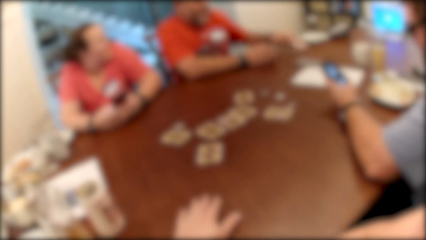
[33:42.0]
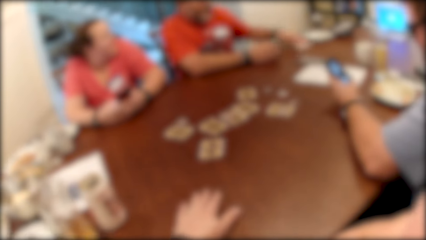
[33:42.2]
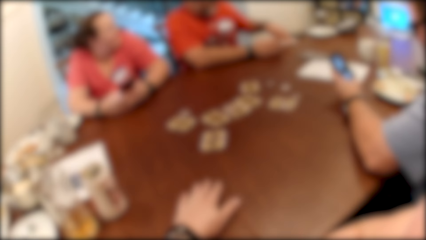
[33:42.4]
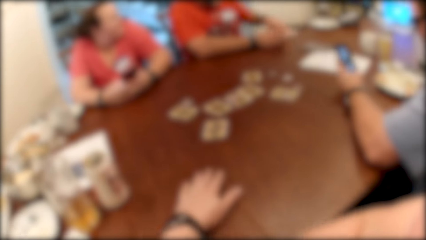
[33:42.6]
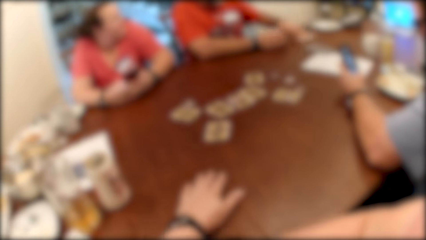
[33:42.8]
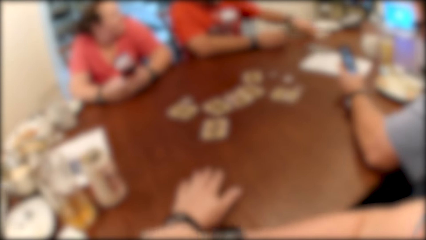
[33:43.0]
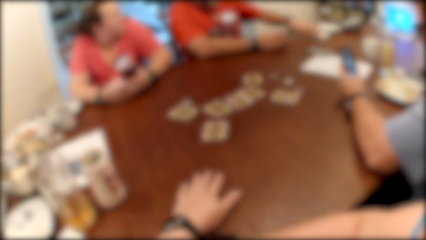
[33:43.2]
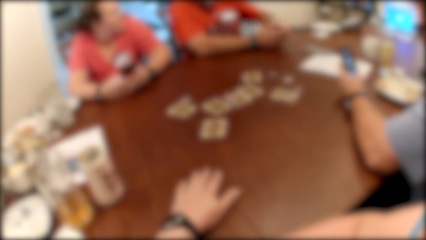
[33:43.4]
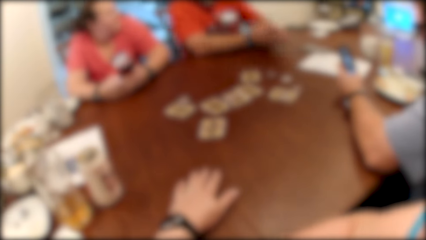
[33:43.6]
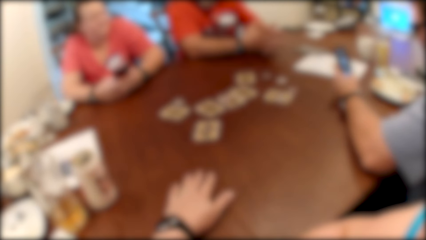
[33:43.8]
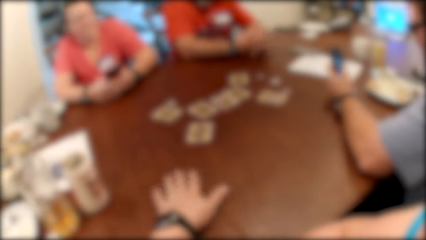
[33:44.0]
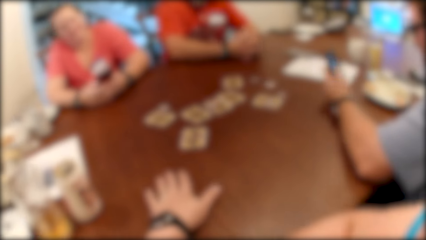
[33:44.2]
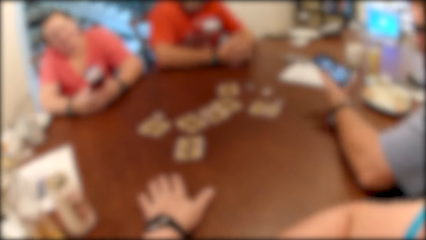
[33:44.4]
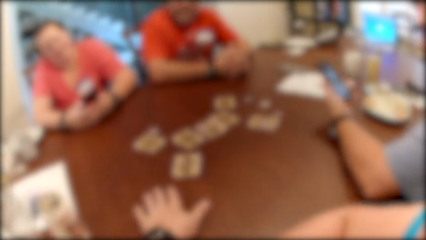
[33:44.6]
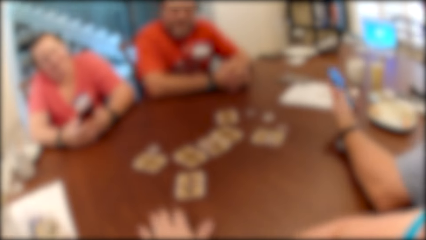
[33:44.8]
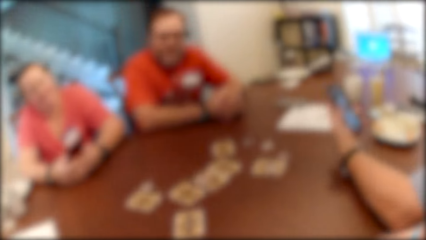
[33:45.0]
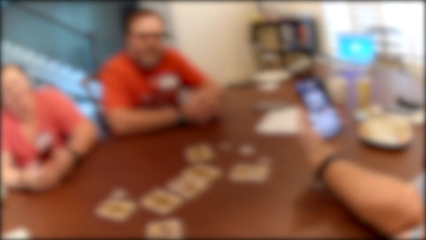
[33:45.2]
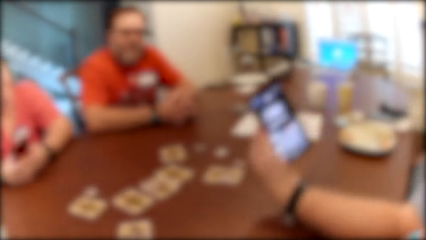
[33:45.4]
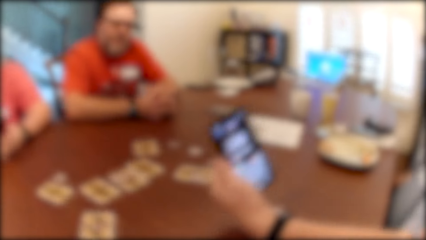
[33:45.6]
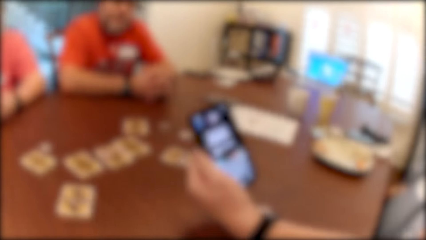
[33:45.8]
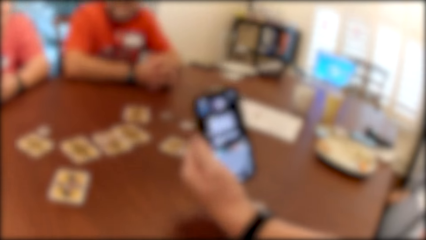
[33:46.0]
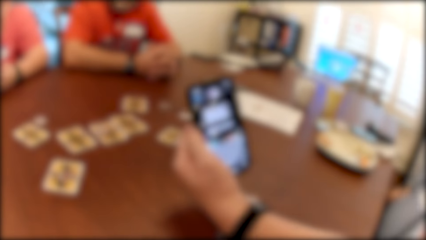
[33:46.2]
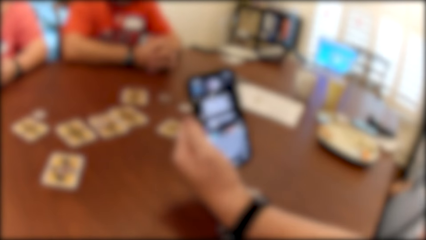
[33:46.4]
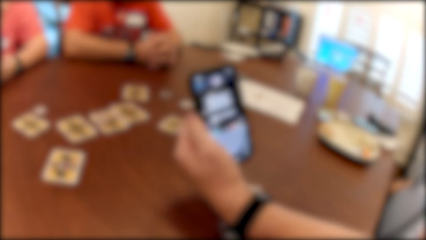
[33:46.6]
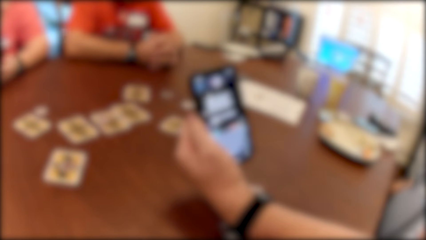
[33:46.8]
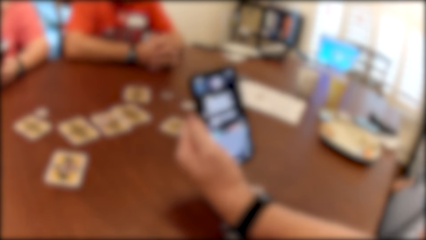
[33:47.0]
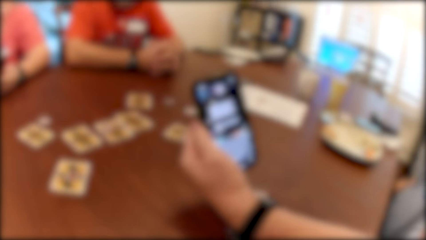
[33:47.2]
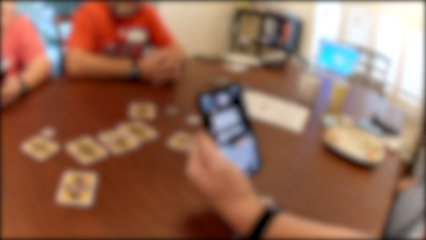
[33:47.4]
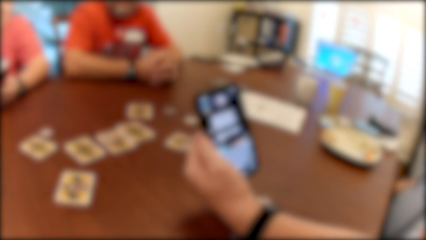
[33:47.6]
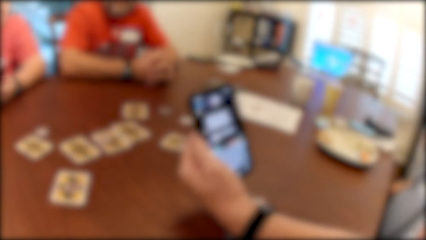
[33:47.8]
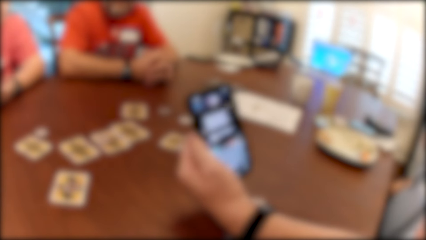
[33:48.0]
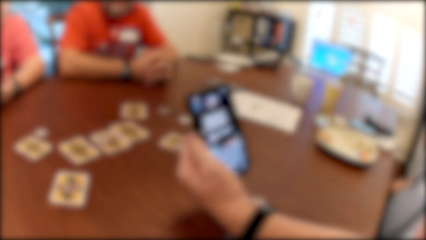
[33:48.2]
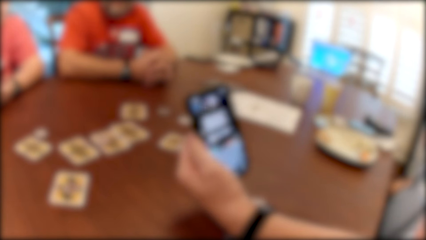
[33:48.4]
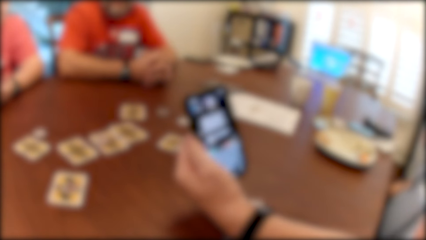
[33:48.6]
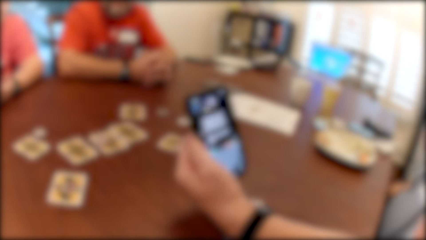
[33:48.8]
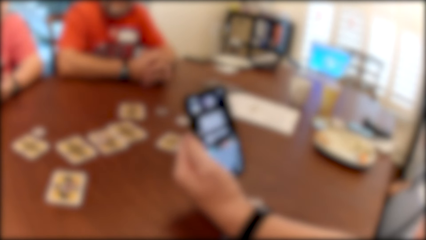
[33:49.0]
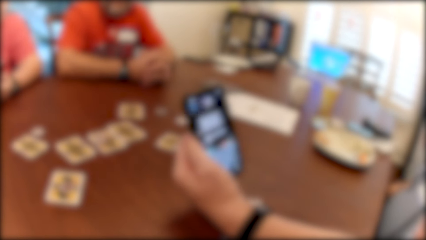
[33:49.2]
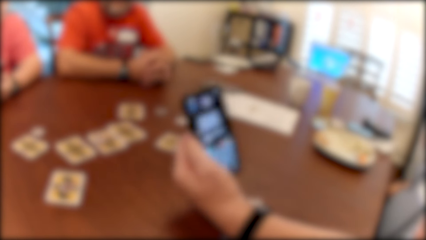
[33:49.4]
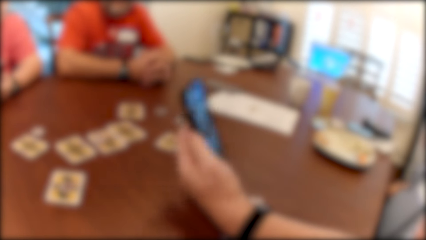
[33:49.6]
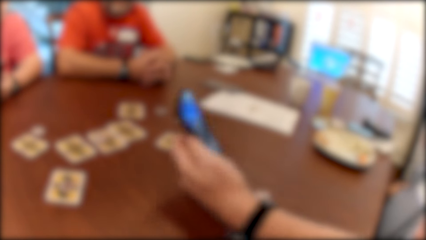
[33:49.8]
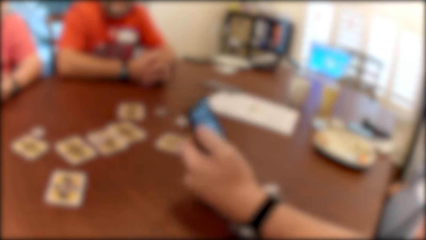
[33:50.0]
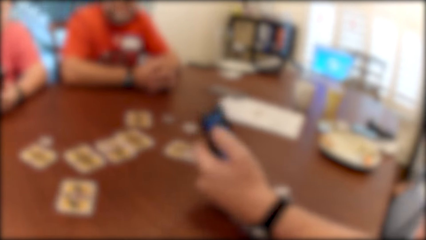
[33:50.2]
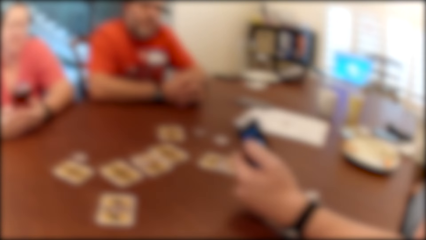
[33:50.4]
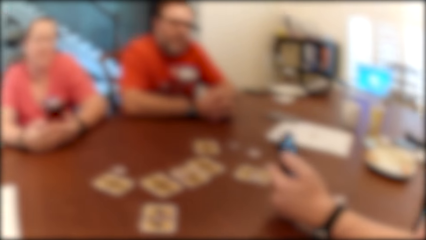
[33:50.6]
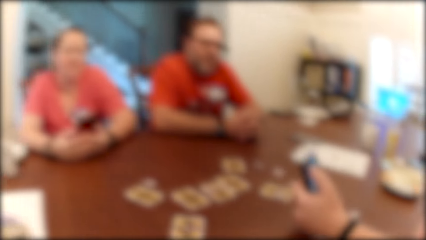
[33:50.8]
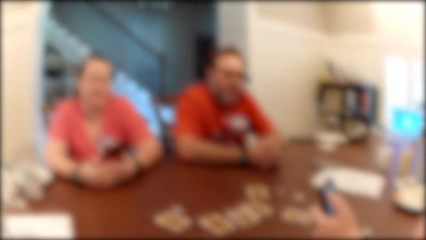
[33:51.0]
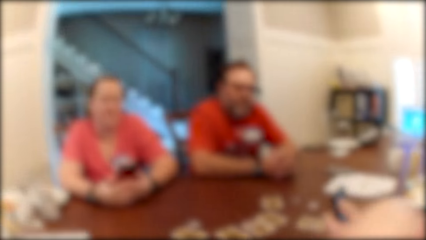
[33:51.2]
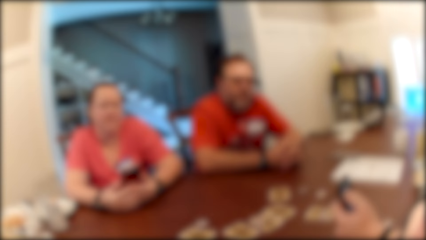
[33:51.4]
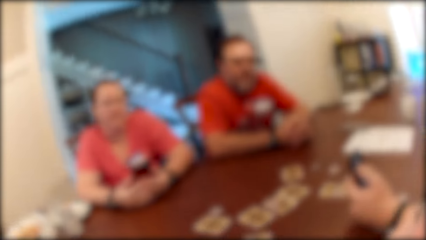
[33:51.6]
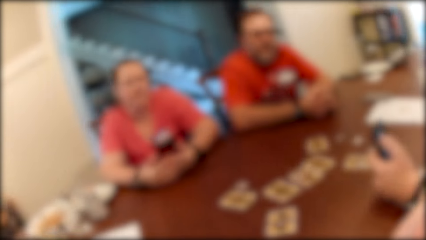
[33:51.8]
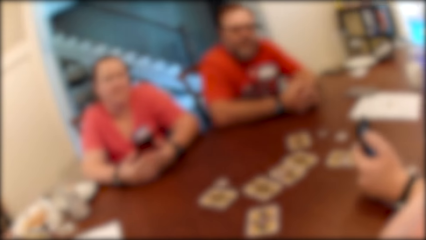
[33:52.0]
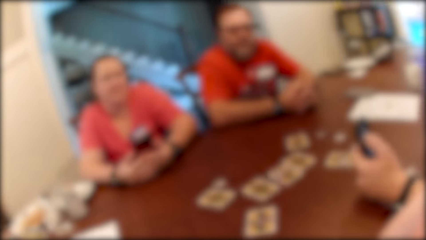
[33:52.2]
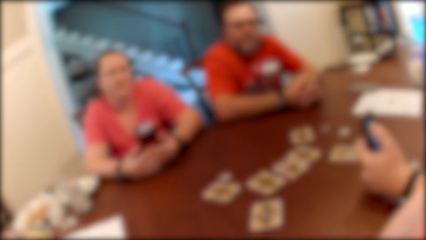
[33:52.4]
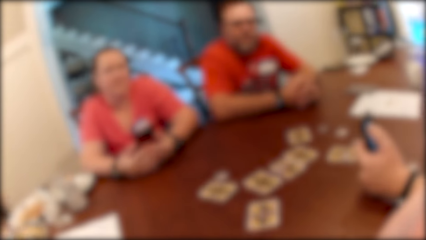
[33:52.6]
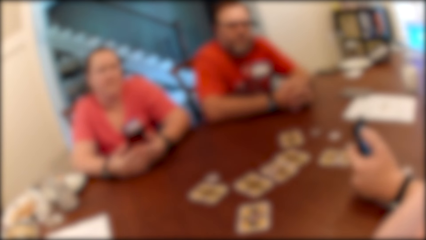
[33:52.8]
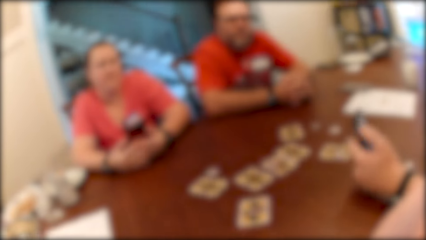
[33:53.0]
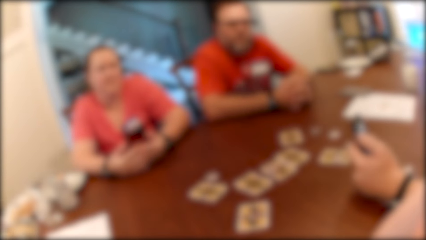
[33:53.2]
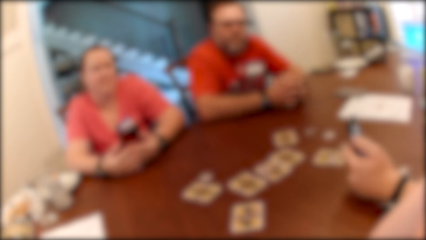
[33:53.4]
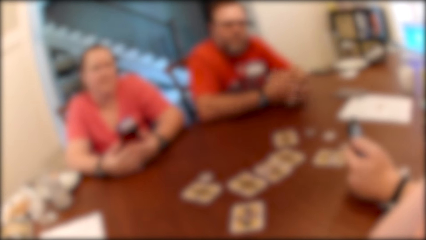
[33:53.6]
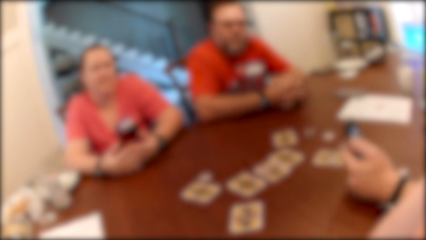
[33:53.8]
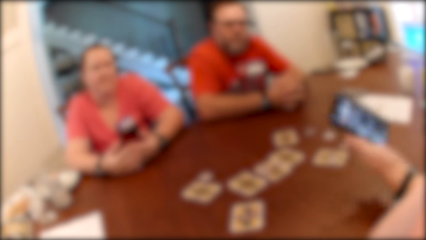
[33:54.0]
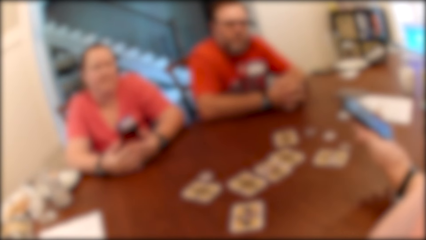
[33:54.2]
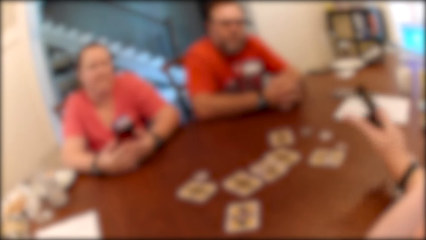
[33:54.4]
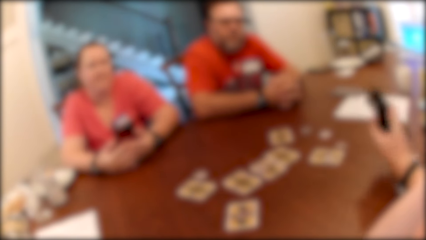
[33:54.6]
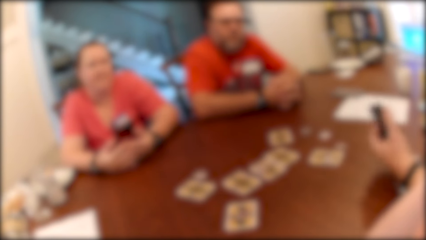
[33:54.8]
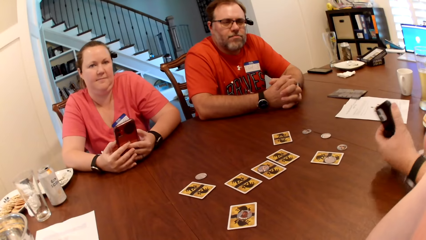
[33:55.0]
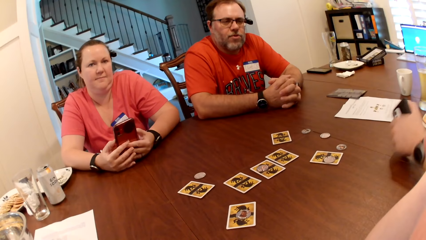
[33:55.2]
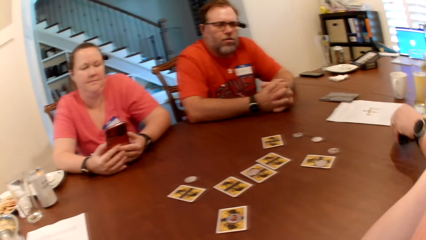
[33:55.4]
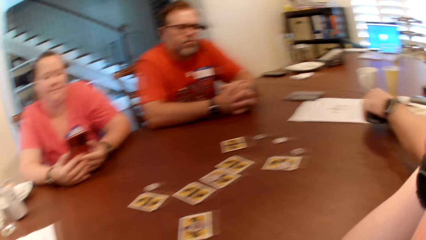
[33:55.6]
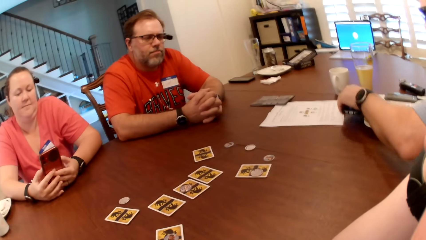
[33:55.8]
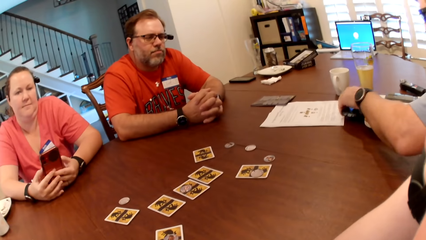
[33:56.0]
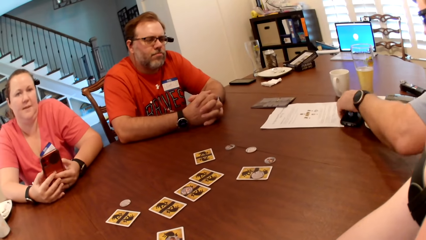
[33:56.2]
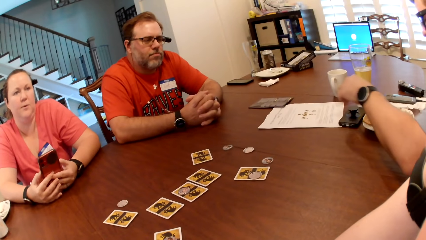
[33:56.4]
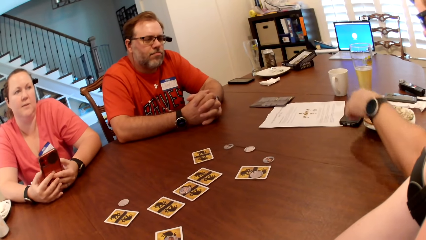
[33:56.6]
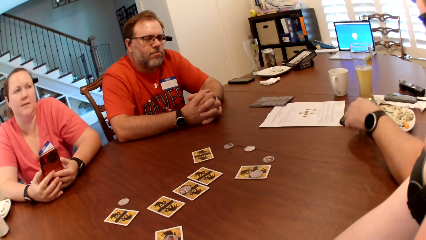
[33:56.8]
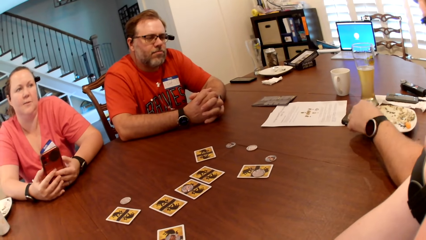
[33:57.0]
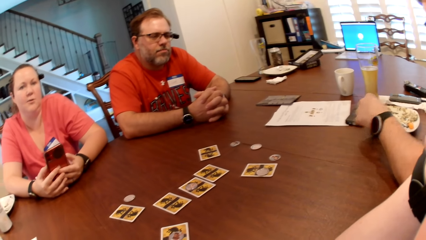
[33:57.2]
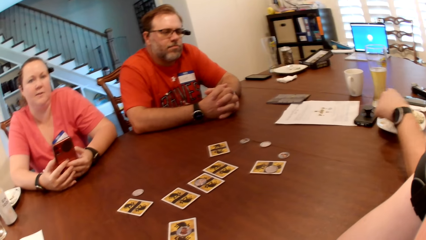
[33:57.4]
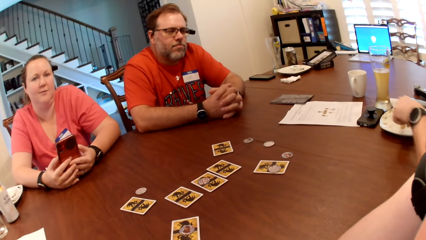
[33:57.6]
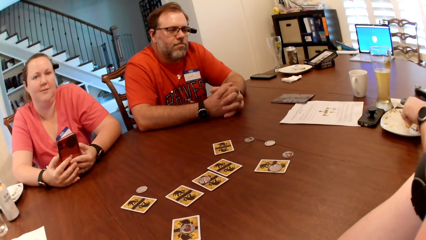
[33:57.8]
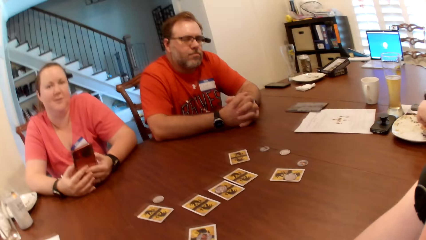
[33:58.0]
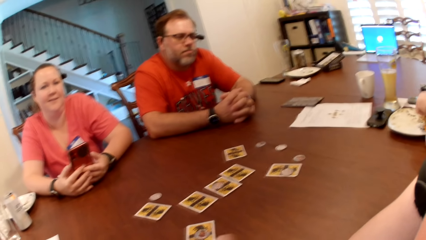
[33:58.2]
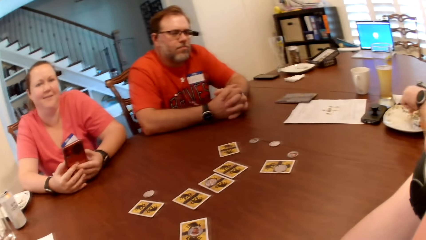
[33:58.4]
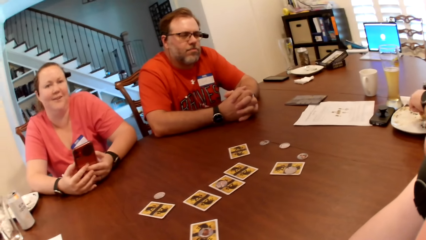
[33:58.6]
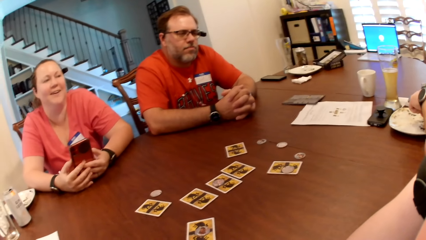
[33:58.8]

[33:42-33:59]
The man taps the phone with his left hand. The camera wearer puts her hand on the table. The man shows the camera wearer the phone screen with his left hand. The camera wearer converses with the man. The man taps the phone with his left hand, puts the phone on the table with his left hand, and picks up snacks from a plate with his left hand.
